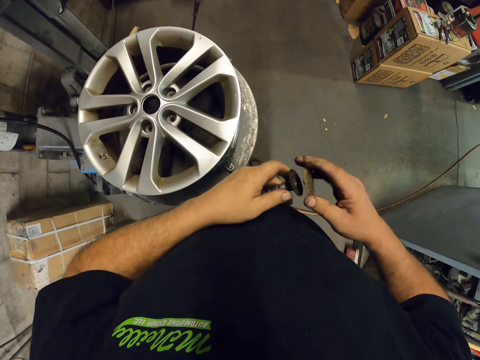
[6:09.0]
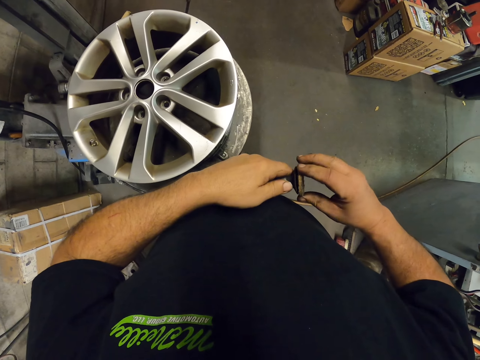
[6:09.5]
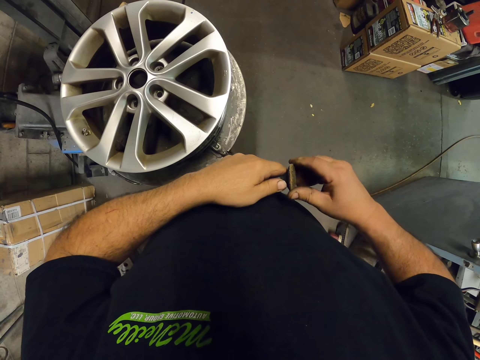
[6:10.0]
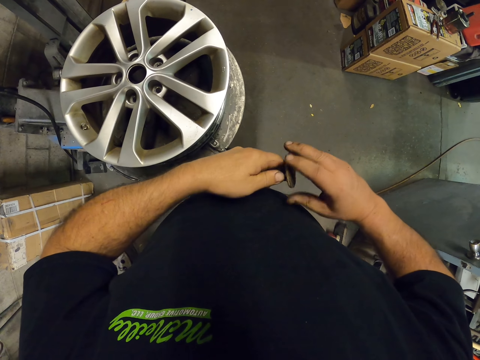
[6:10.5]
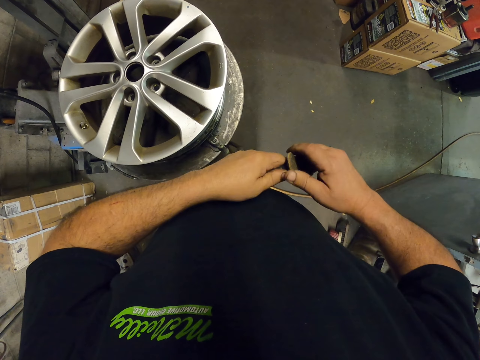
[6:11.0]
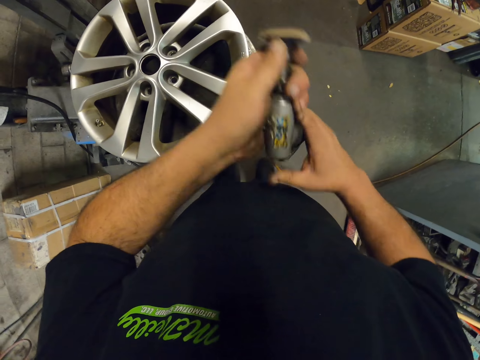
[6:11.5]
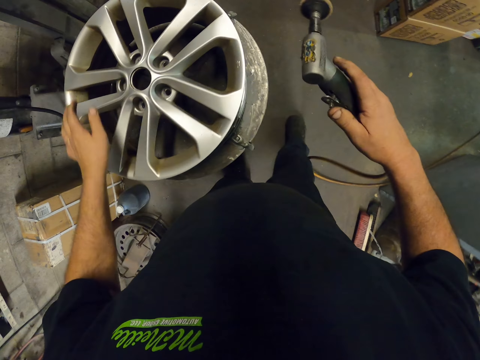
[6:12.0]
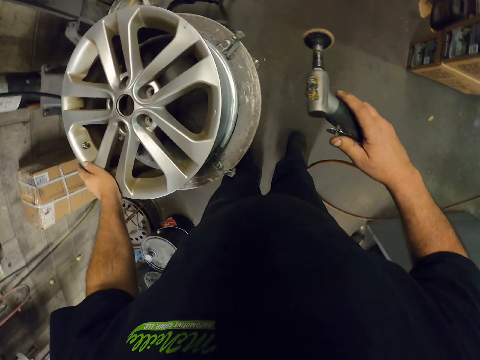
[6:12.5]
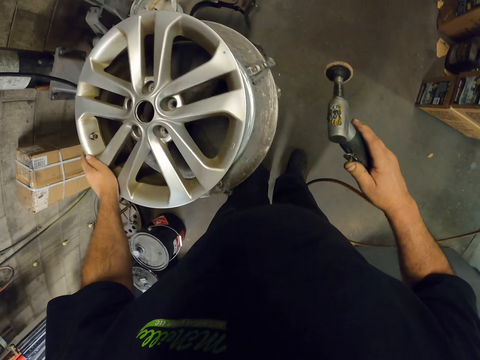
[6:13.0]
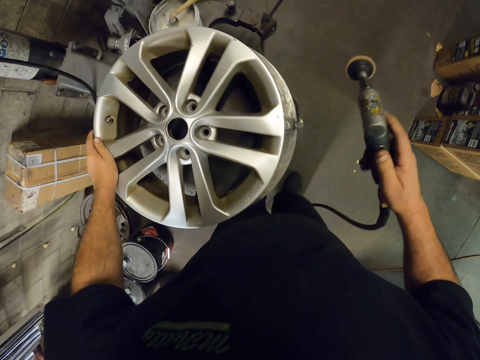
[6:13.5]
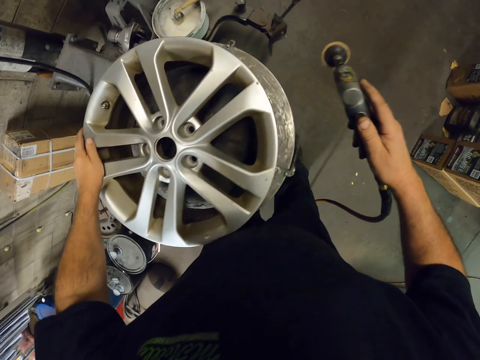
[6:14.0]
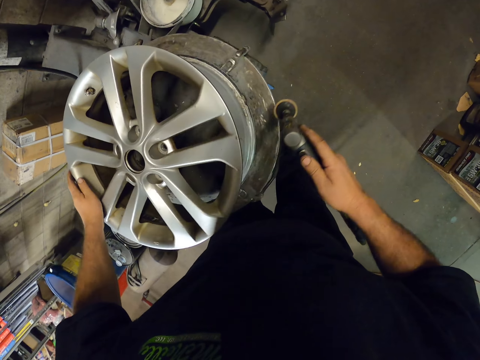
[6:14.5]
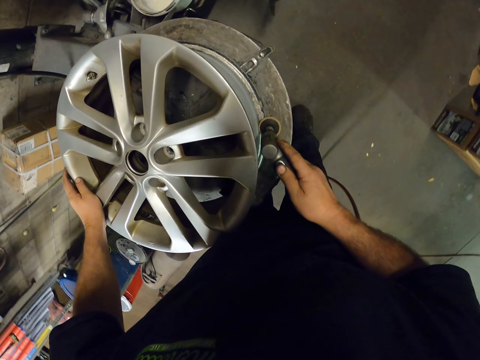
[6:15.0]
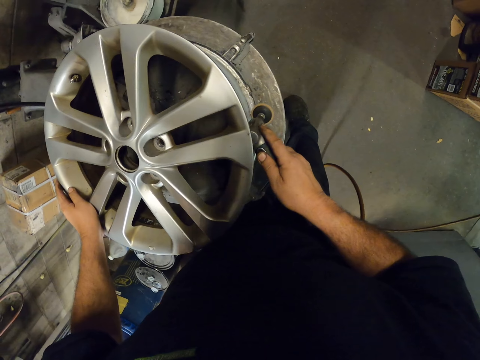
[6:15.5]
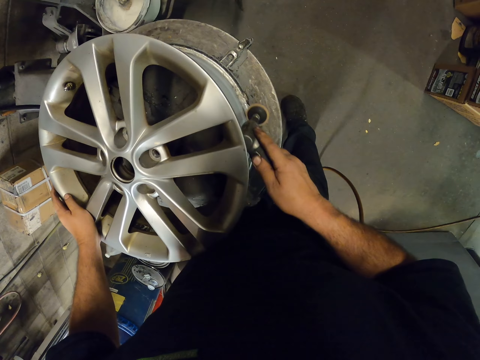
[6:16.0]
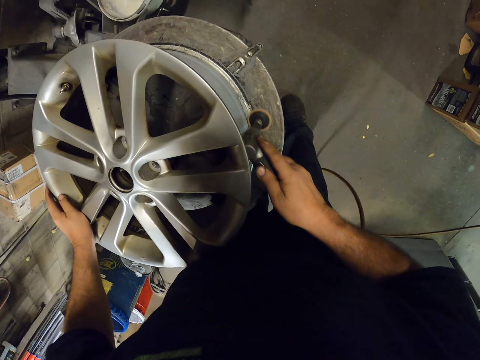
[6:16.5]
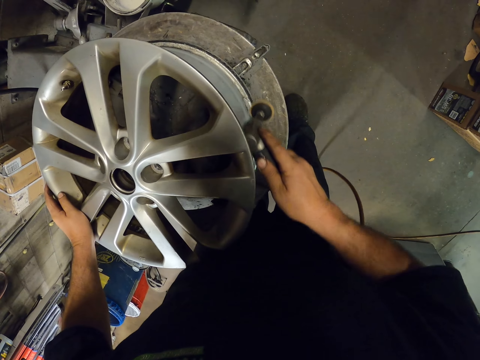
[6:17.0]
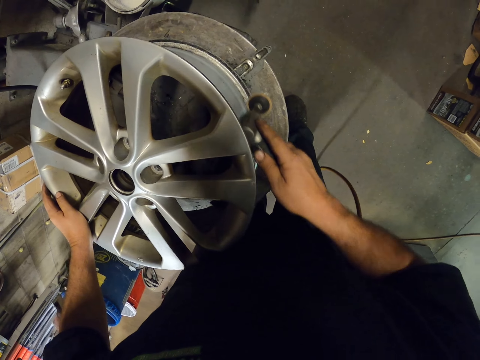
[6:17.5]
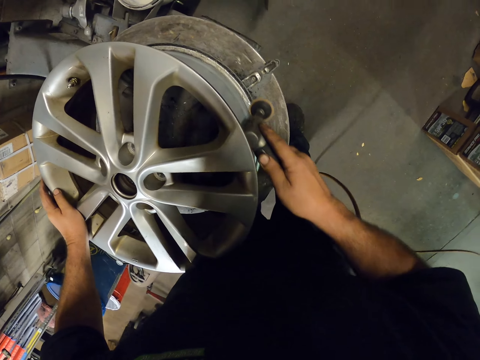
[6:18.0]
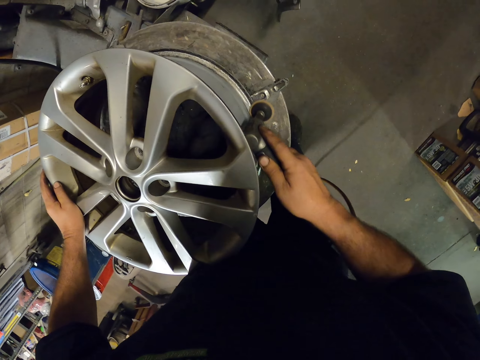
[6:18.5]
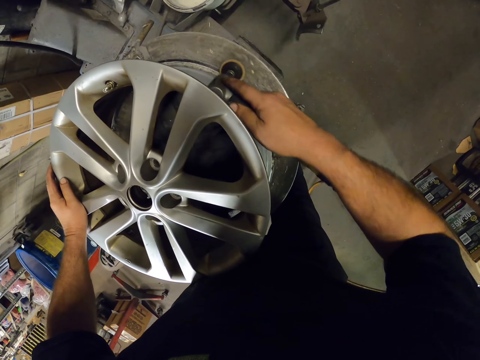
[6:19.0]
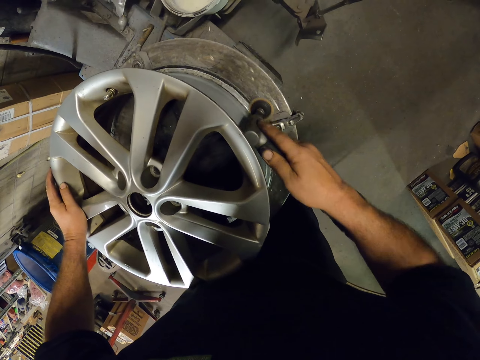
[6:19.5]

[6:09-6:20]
The camera wearer fixes the wire brush to the grinder. They close the repair tool. They hold up the tool. They switch the grinder on. They turn the rim. They start grinding the rim. They move the tool around the rim.

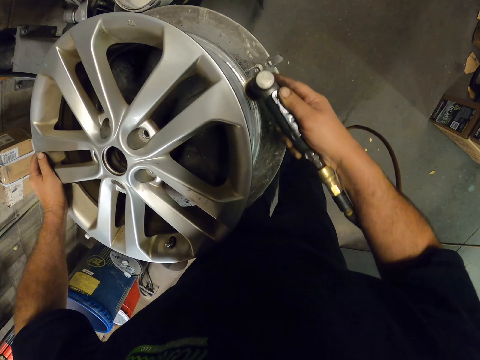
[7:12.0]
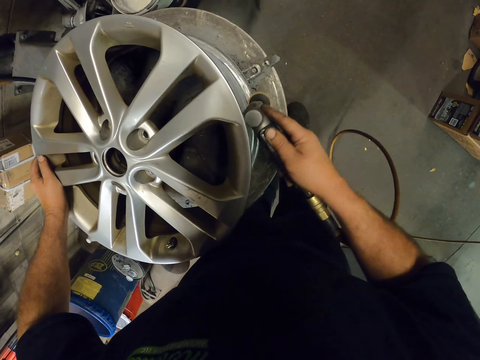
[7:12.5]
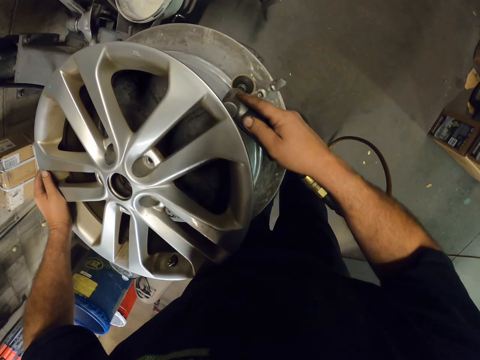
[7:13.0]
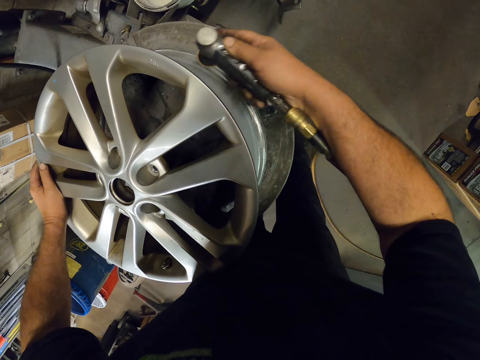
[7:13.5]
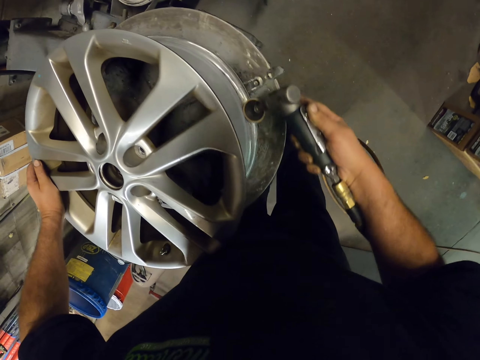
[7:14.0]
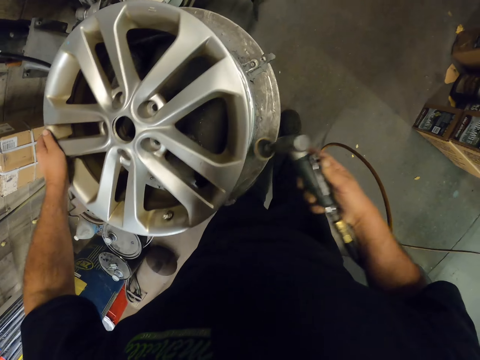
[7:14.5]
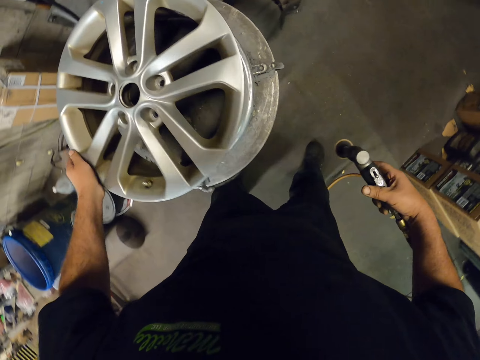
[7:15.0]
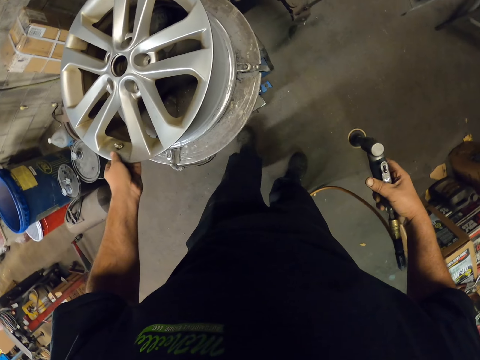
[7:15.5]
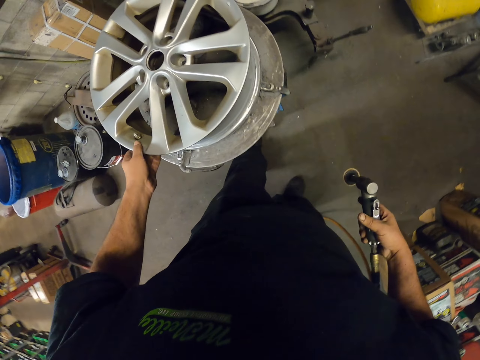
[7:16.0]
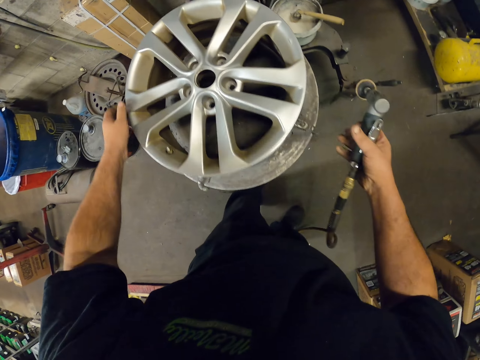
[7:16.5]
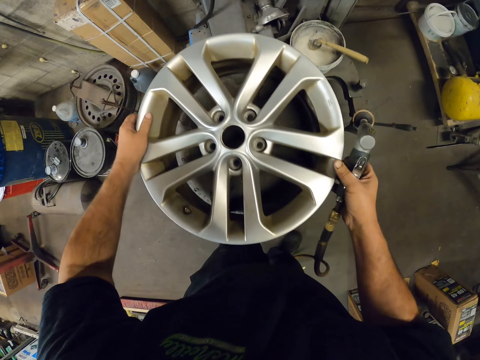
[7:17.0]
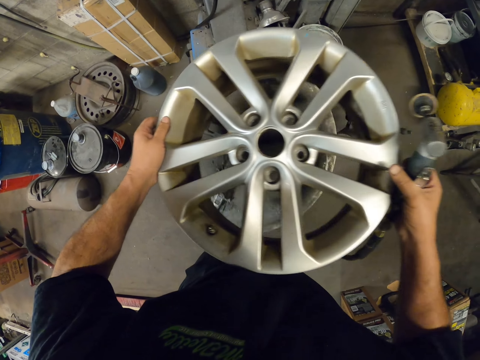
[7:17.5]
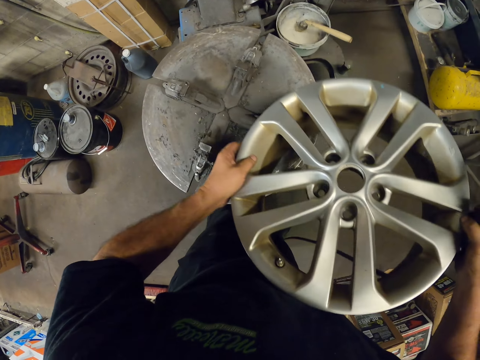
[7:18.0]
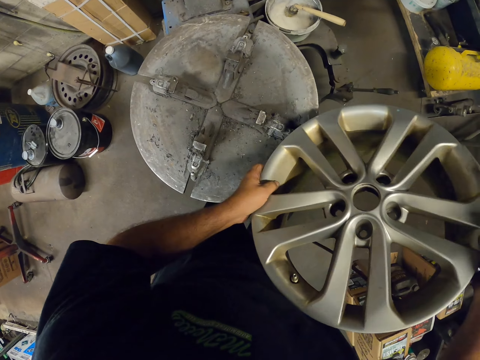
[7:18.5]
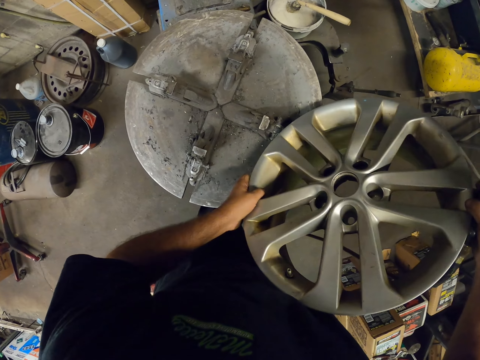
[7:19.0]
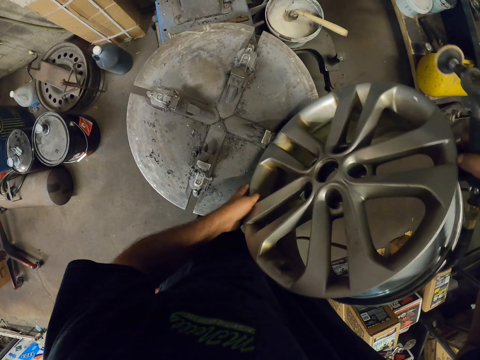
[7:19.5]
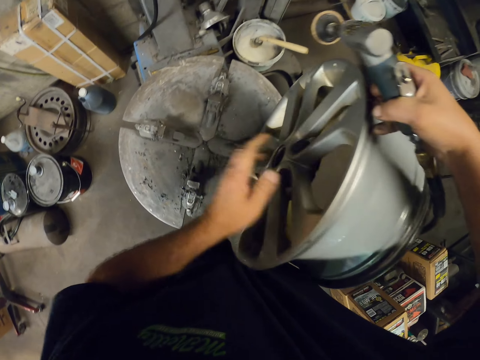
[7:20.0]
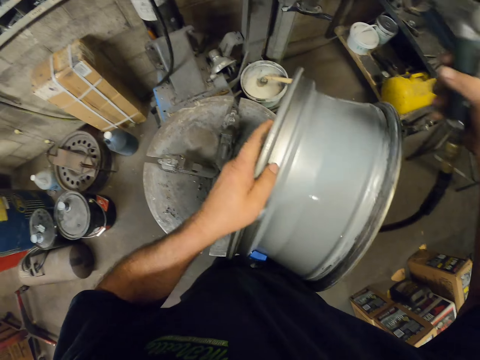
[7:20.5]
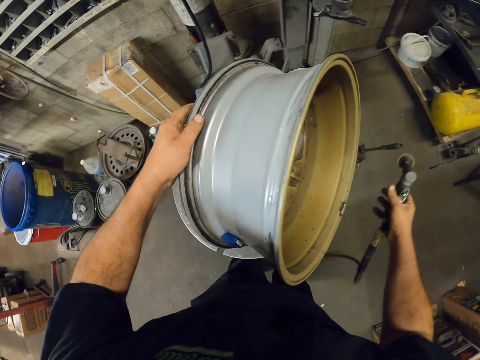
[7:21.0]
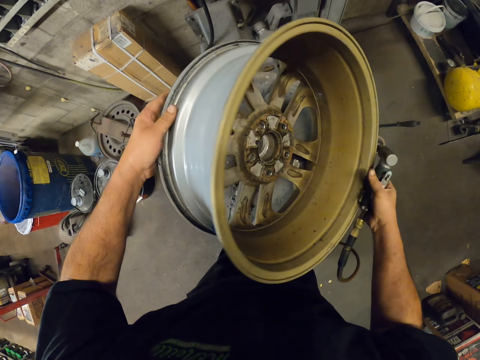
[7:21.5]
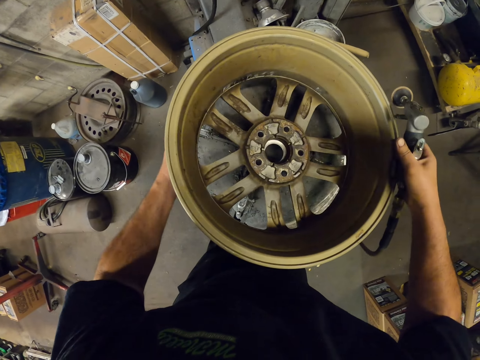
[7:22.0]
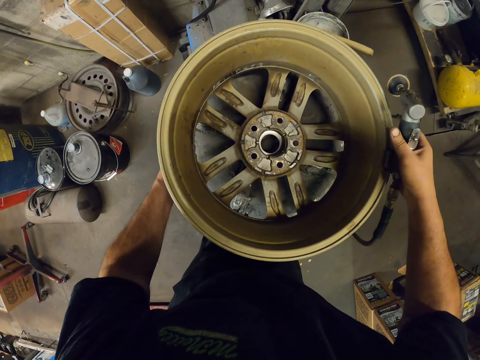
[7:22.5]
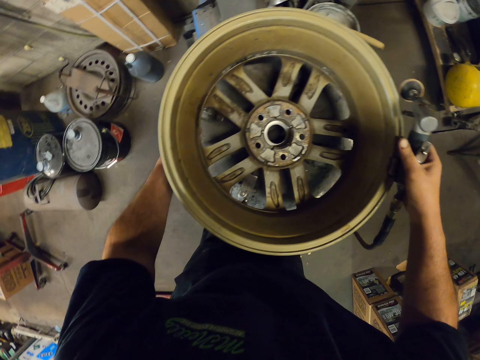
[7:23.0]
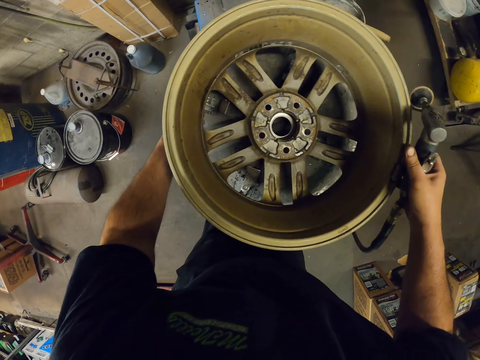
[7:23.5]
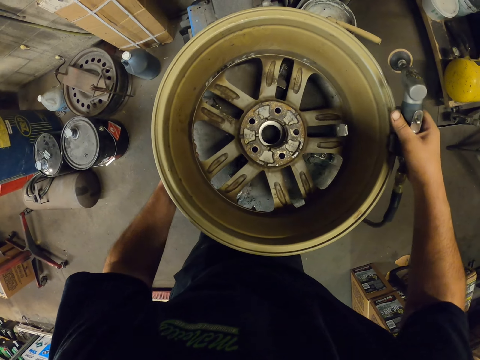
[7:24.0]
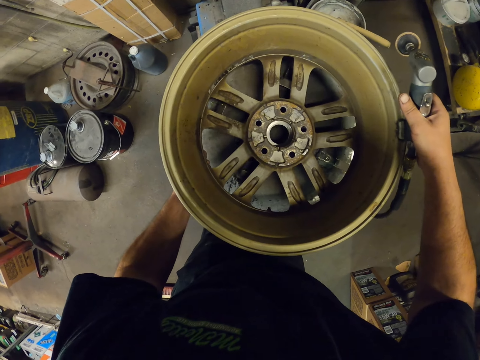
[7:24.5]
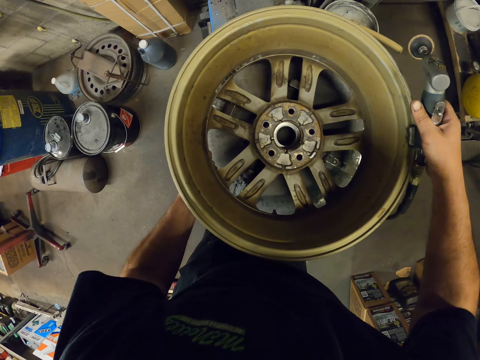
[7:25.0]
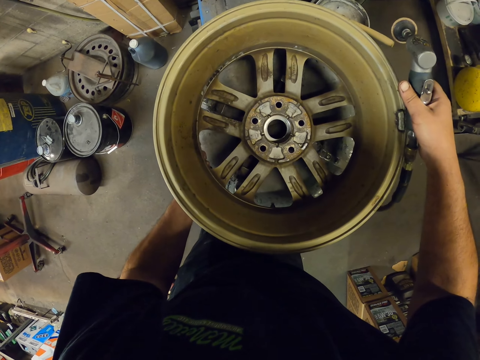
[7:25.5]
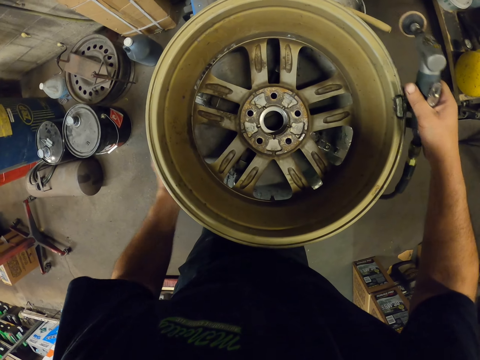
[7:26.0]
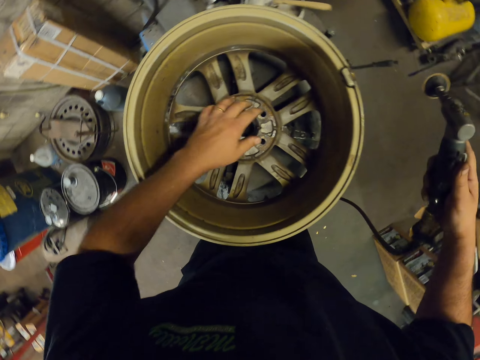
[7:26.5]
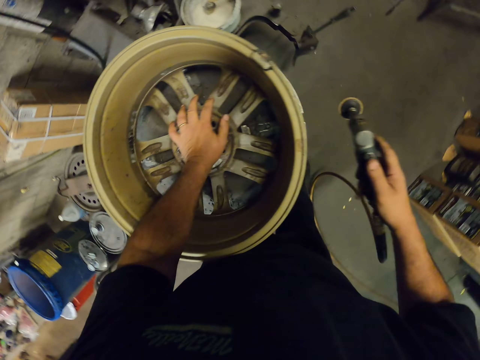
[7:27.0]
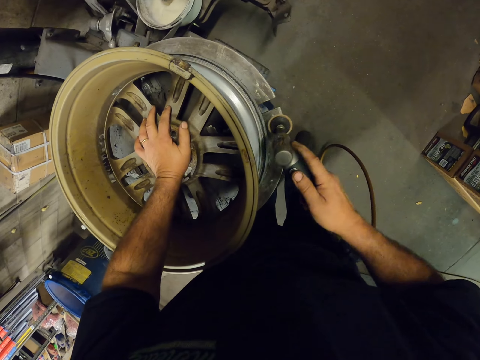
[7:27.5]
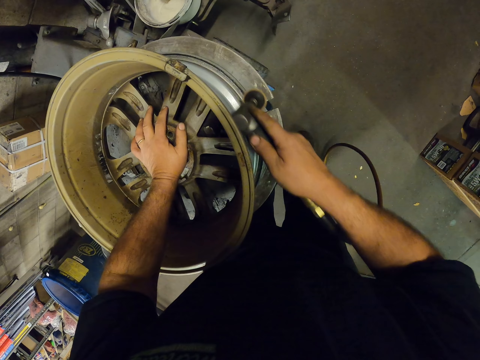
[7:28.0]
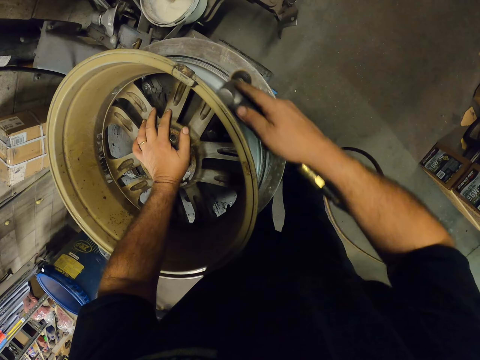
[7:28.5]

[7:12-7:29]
The camera wearer stops grinding. They lift up the tool. They hold the rim. They lift up the rim. They turn the rim around. They place the rim upside down. They fix the rim well. They touch inside the rim. They grind the rim.
